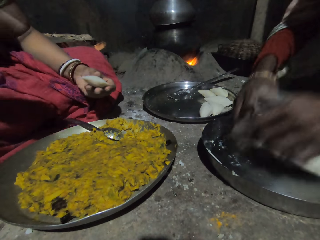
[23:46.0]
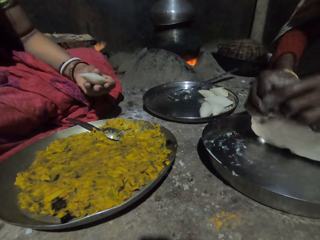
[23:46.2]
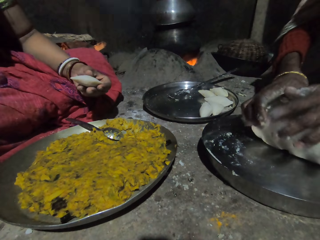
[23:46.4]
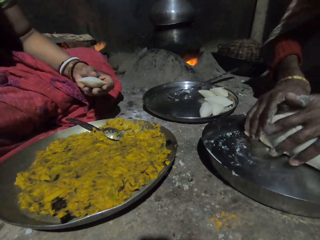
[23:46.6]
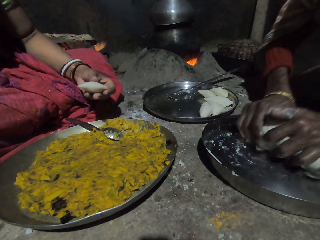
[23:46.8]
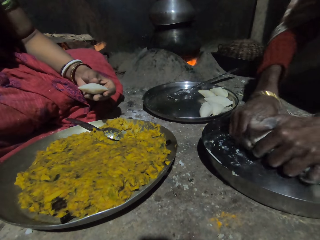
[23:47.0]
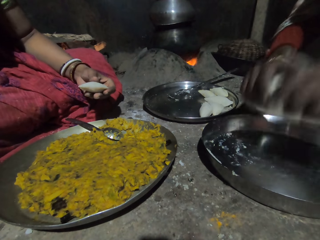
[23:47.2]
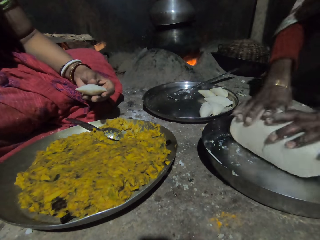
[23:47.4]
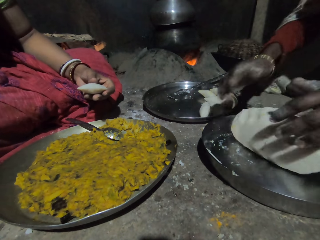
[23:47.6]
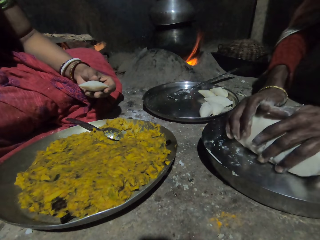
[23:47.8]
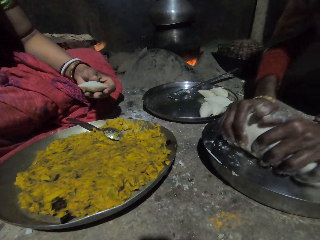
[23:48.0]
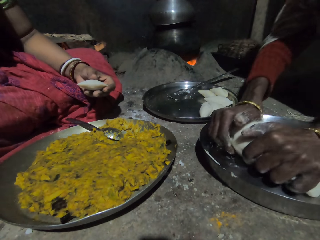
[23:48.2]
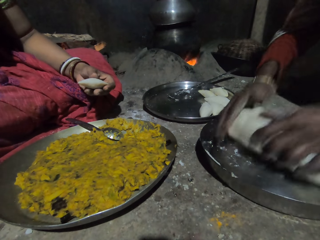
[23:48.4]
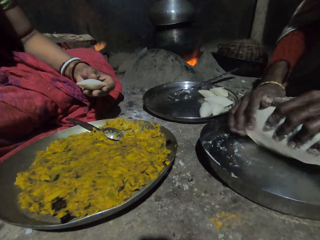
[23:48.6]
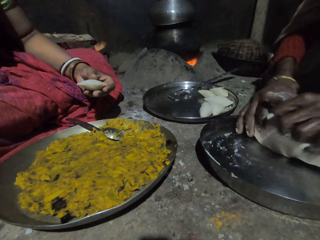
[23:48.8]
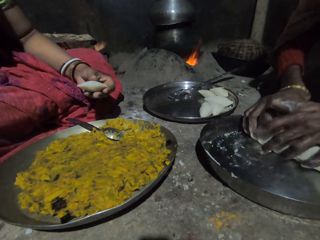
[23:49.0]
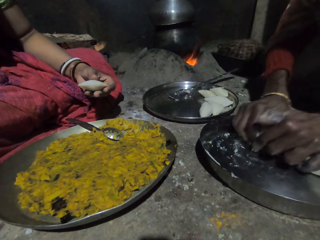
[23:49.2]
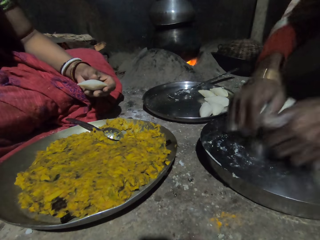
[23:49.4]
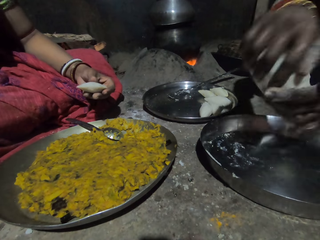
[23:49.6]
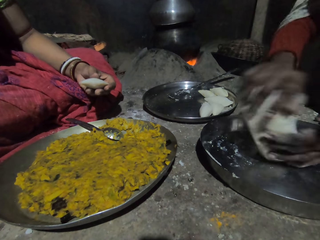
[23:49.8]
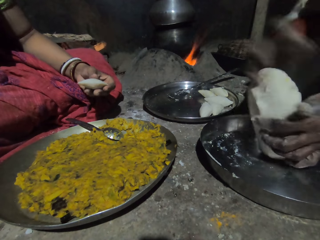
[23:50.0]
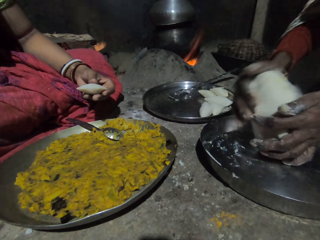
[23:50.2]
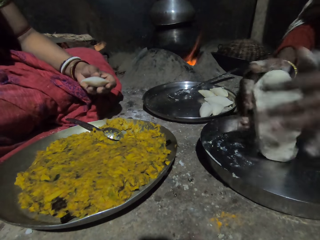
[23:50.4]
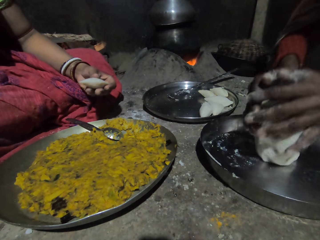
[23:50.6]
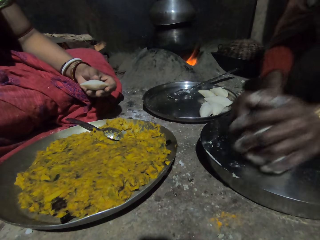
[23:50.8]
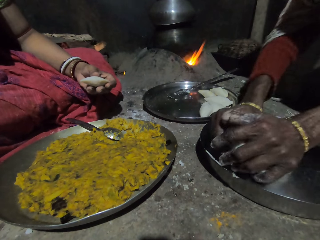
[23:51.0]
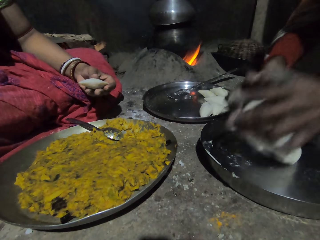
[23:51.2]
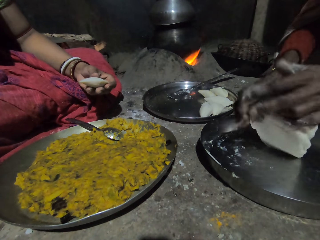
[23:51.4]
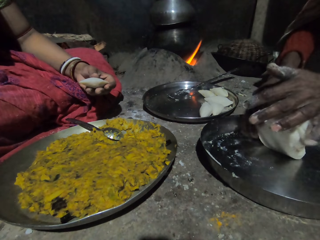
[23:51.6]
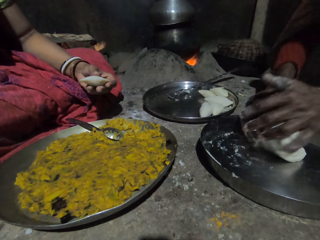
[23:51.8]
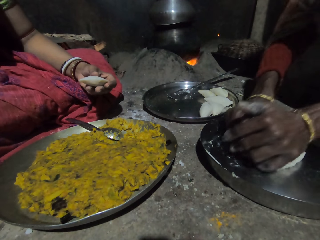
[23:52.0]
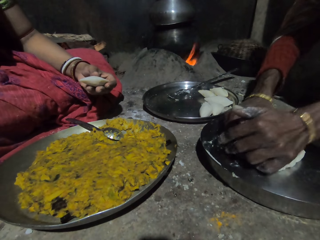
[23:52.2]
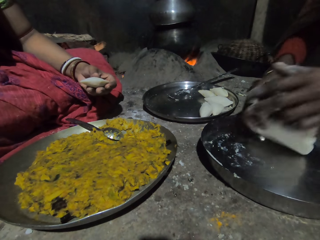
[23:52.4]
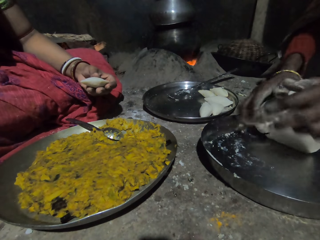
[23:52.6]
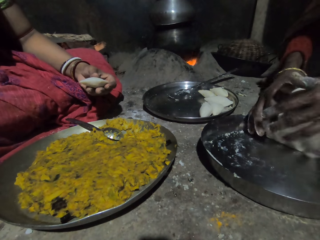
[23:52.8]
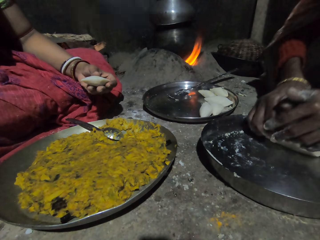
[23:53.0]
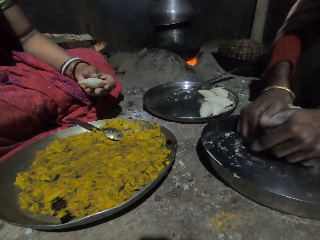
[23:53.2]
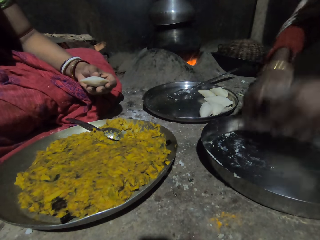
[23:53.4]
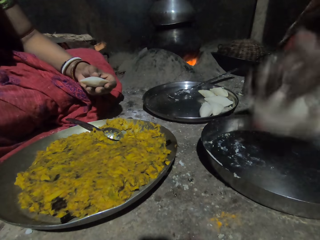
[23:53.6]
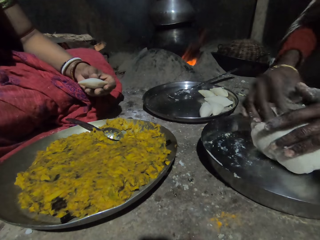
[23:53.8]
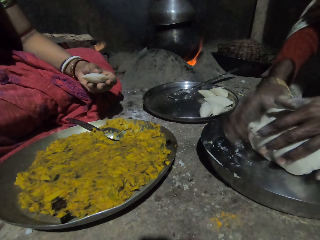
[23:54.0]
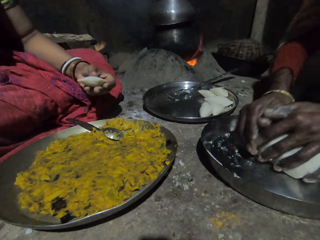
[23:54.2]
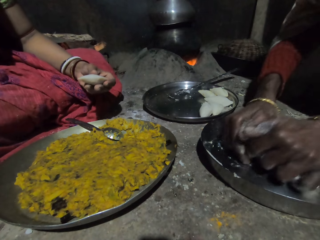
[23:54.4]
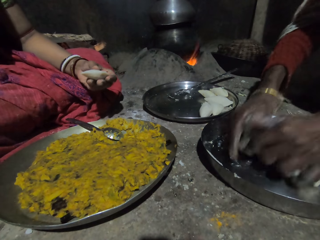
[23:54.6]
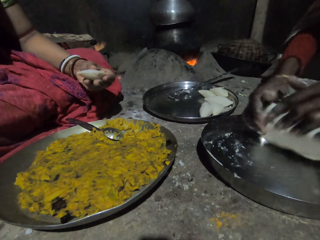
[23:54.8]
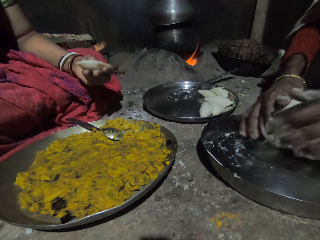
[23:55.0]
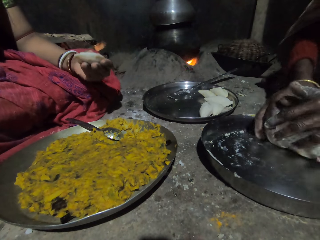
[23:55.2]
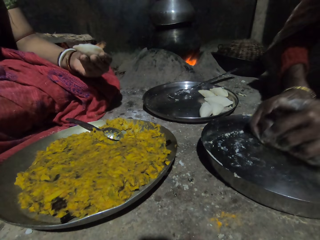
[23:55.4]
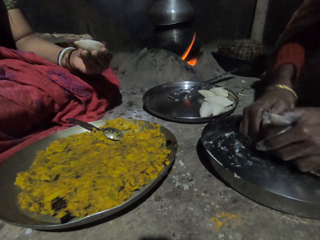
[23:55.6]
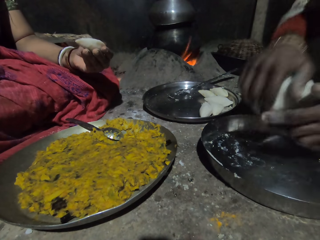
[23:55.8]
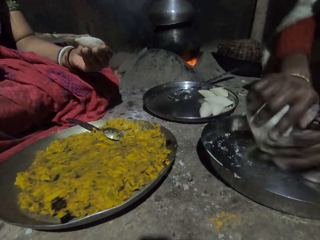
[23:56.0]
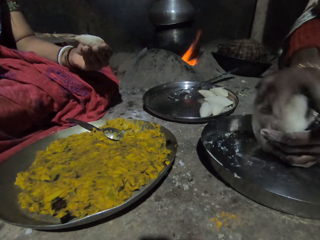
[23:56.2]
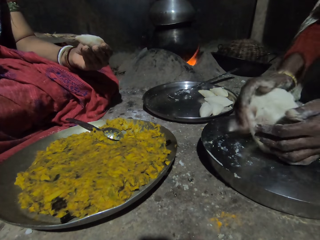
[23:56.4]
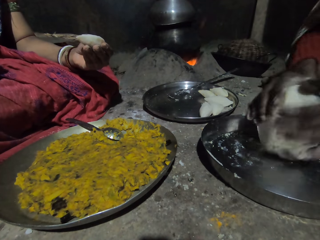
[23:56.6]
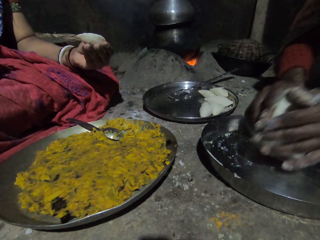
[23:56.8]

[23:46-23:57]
A woman presses the ugali with hands. The camera wearer holds the piece of ugali with the right hand.

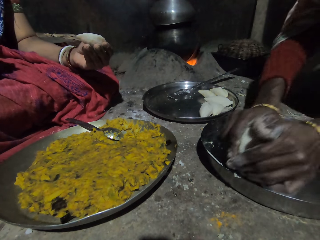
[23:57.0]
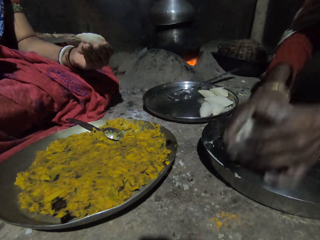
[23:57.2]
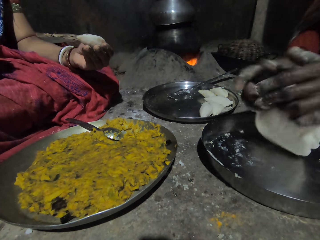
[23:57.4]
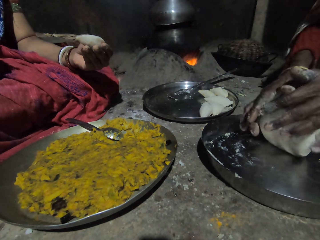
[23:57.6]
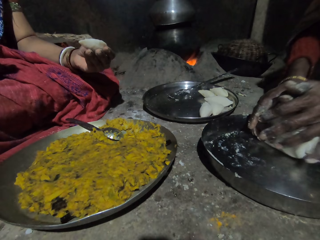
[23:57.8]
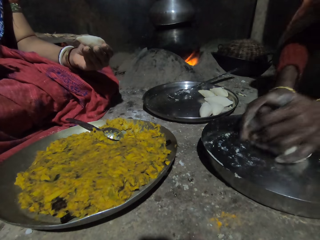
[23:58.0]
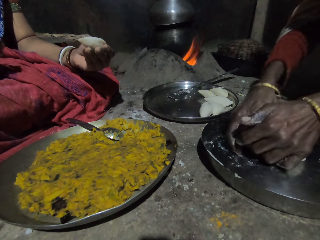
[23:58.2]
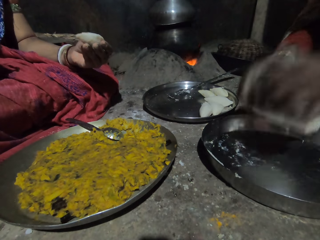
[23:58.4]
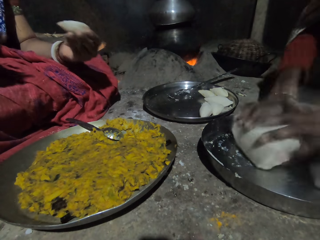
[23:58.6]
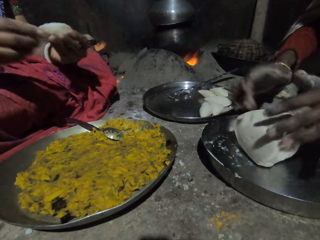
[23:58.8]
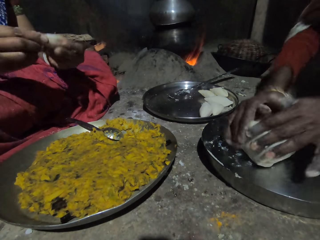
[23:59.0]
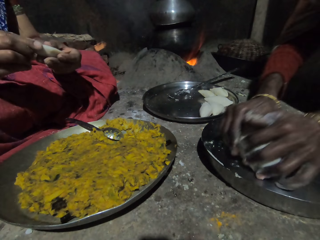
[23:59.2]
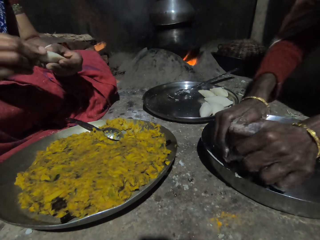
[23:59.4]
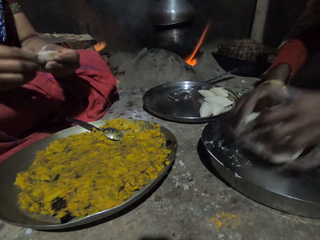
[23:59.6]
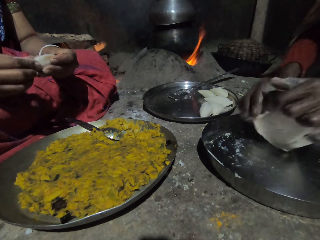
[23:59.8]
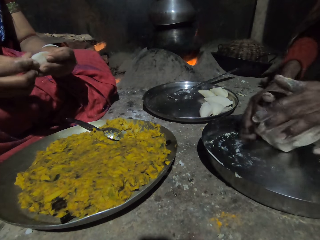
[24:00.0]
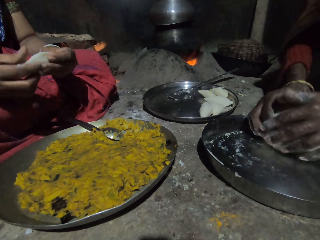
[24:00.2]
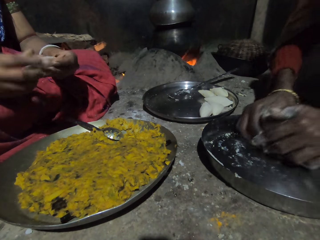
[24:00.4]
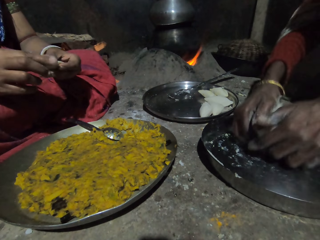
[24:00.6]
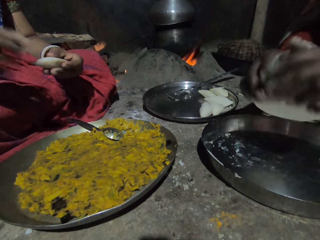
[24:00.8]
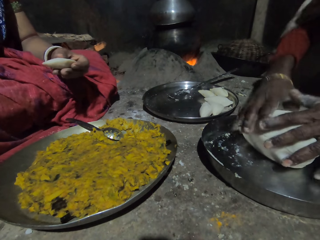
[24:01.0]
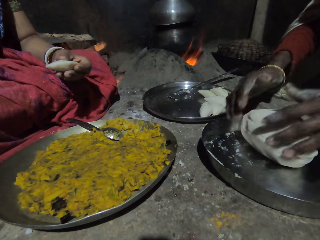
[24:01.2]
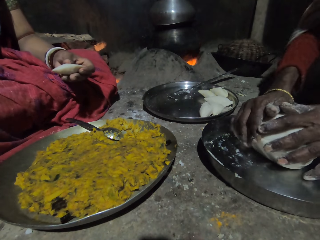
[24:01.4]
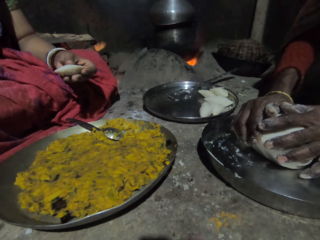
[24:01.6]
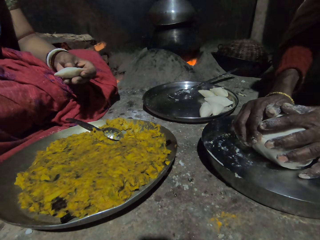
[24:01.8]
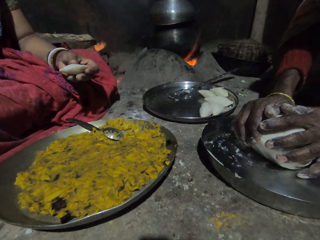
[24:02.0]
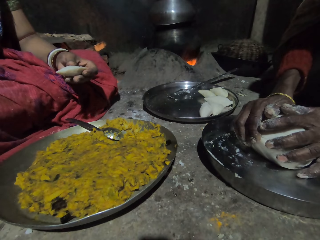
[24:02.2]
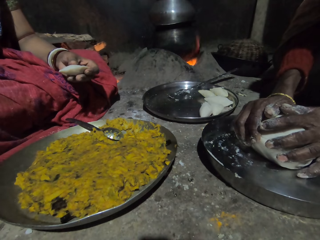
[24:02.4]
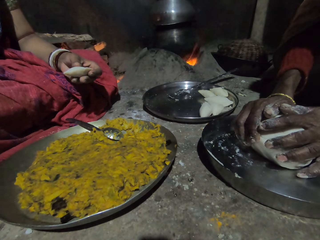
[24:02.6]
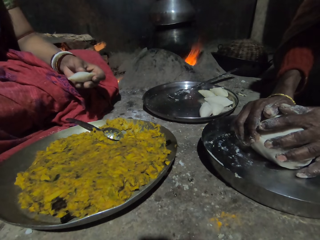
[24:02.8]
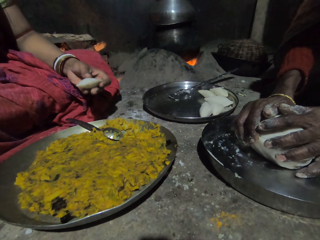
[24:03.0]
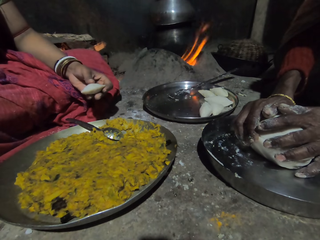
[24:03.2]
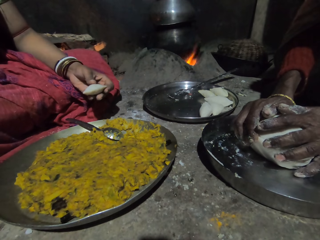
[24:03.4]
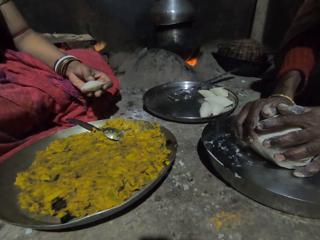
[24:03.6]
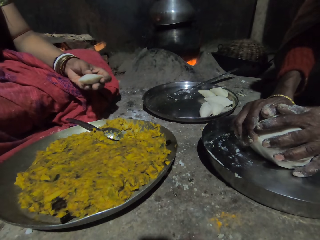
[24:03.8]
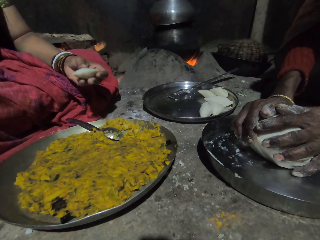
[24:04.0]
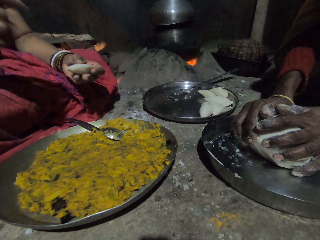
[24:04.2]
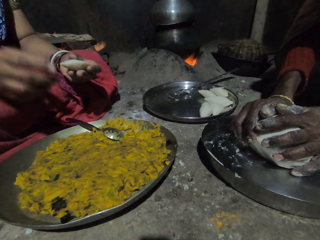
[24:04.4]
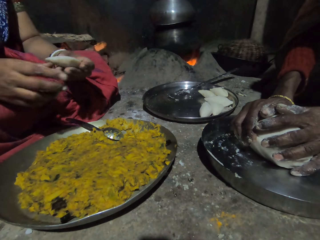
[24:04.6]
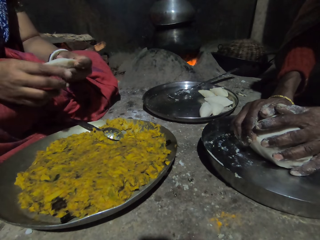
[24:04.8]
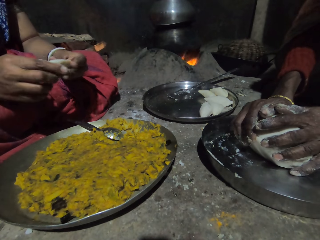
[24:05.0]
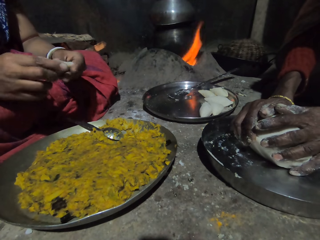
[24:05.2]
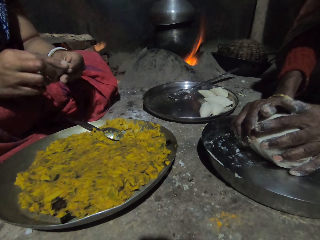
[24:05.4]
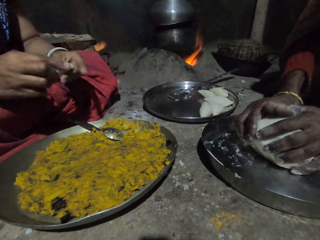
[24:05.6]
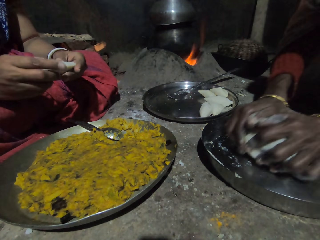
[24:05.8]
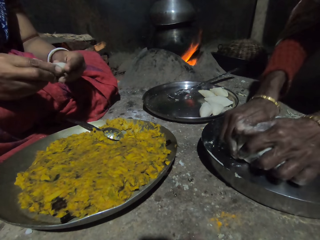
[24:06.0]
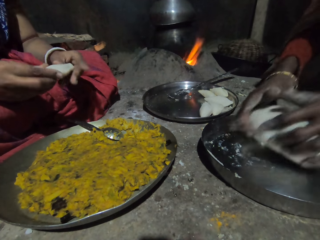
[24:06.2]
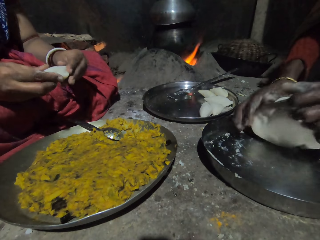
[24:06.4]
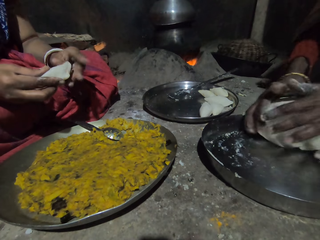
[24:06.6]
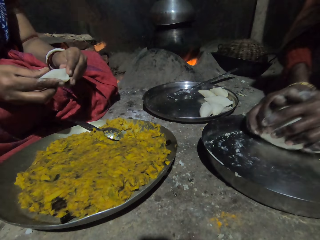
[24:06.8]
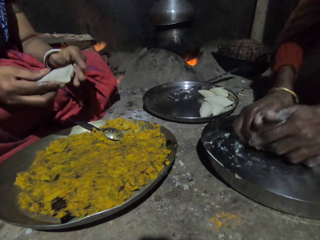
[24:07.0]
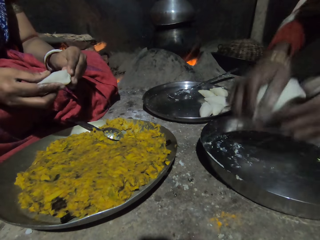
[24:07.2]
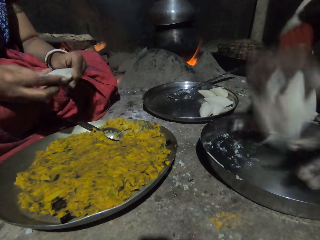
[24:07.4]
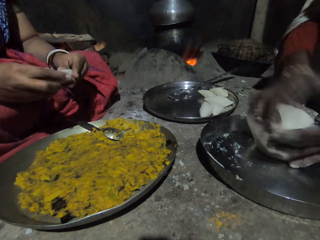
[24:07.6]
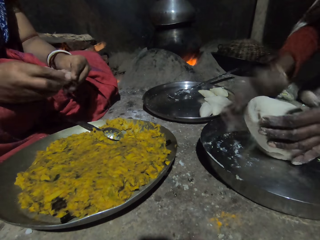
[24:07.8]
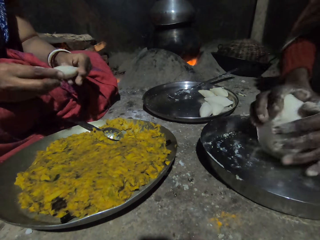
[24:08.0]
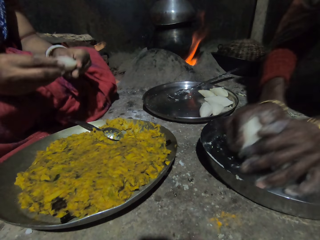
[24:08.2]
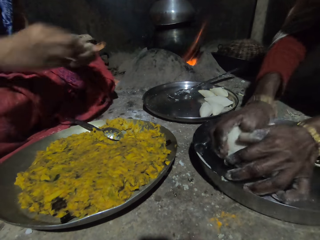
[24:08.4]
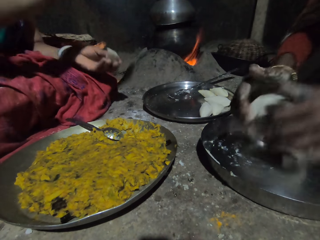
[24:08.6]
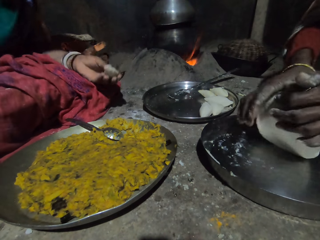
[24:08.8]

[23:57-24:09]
A woman folds the dough. The camera wearer presses the piece of ugali. The woman holds the dough in the hand. The camera wearer holds the piece of ugali with the right hand. The woman folds the dough. The camera wearer presses the piece of ugali with hands. The woman presses the ugali with hands.
